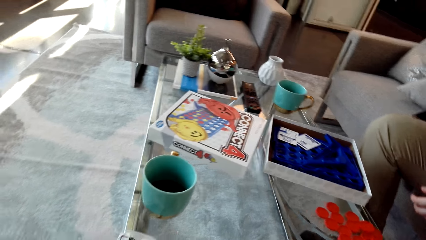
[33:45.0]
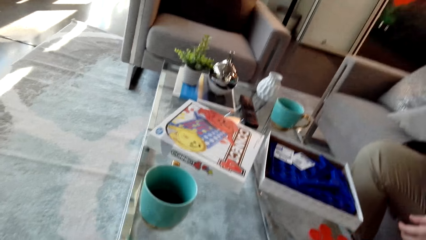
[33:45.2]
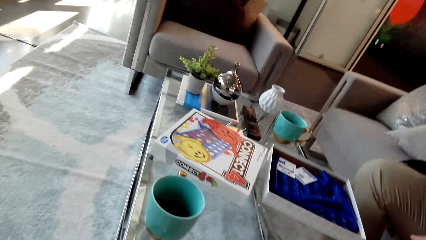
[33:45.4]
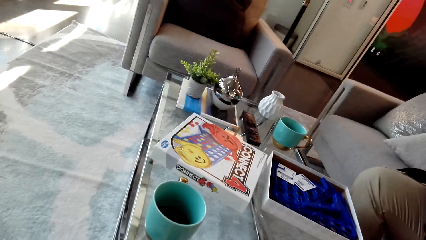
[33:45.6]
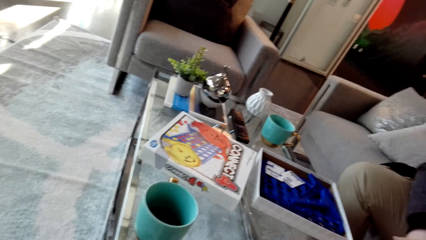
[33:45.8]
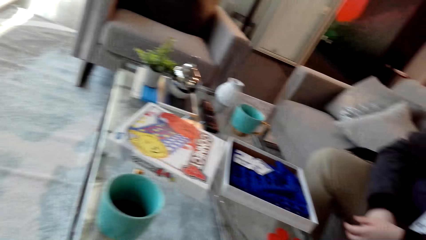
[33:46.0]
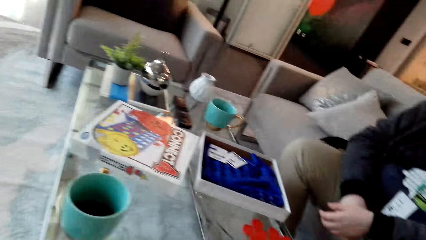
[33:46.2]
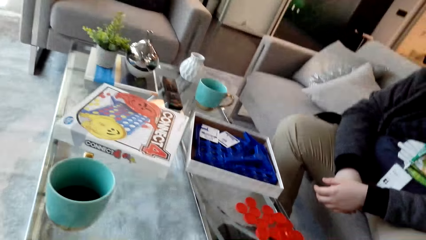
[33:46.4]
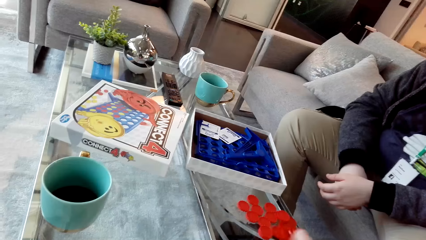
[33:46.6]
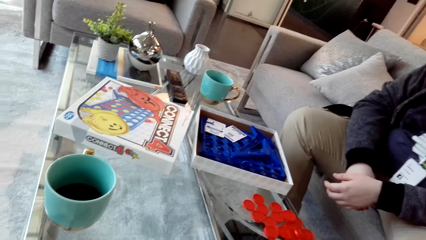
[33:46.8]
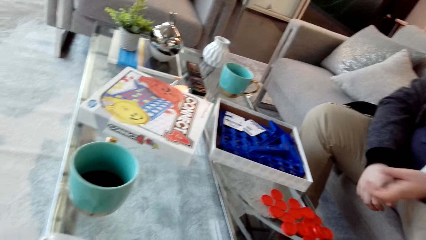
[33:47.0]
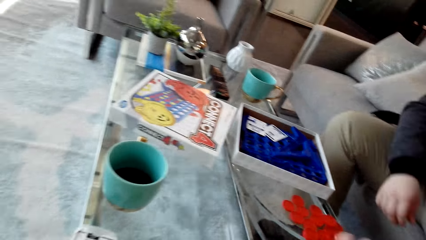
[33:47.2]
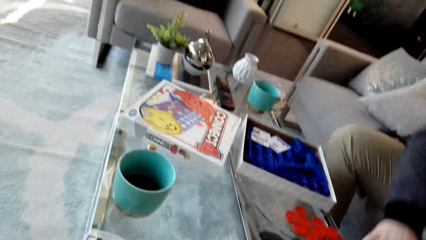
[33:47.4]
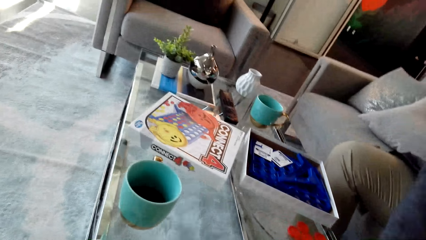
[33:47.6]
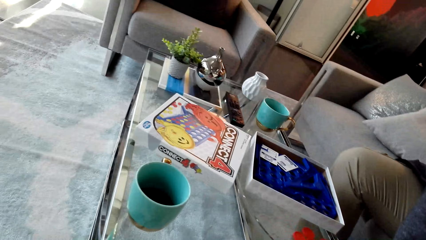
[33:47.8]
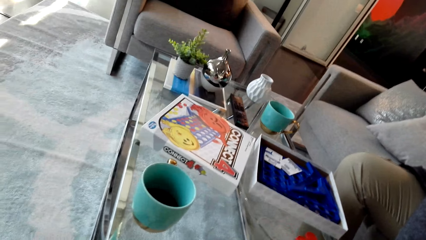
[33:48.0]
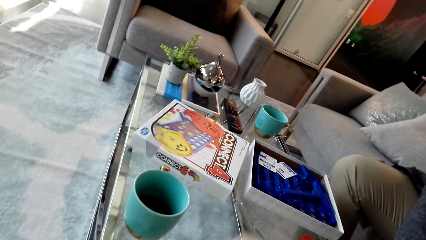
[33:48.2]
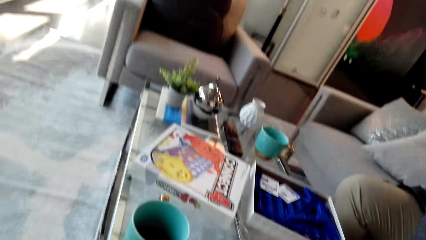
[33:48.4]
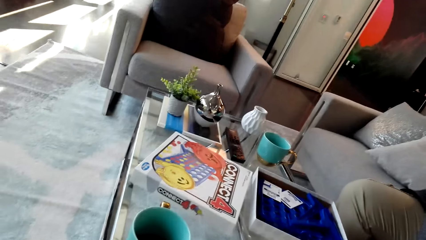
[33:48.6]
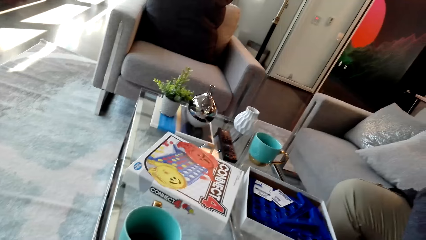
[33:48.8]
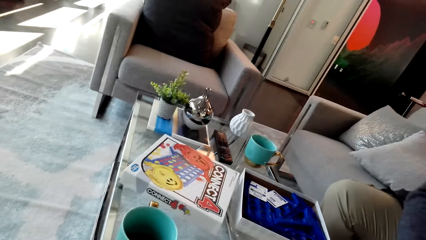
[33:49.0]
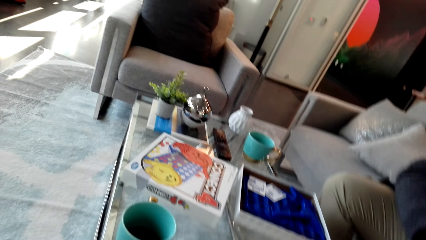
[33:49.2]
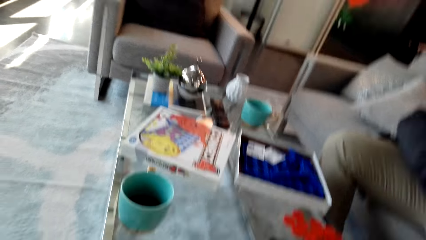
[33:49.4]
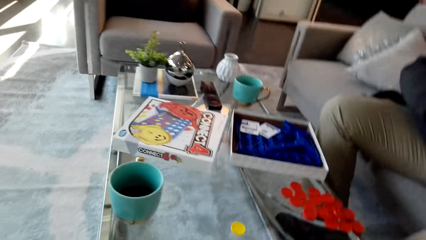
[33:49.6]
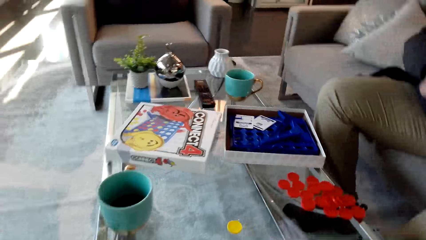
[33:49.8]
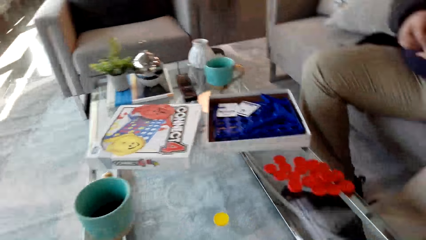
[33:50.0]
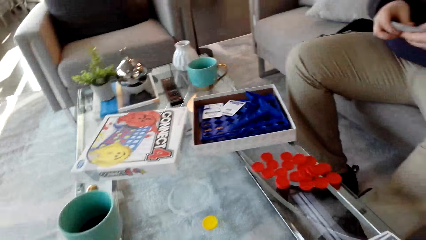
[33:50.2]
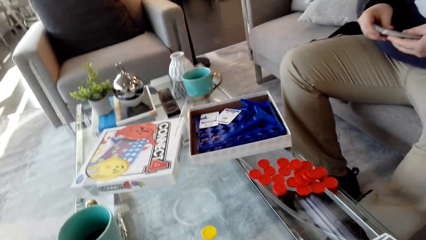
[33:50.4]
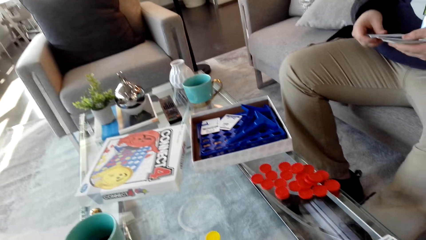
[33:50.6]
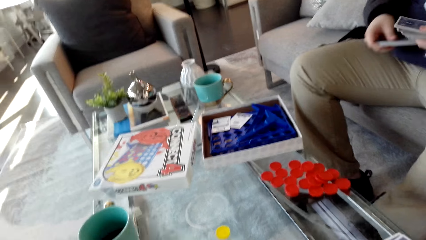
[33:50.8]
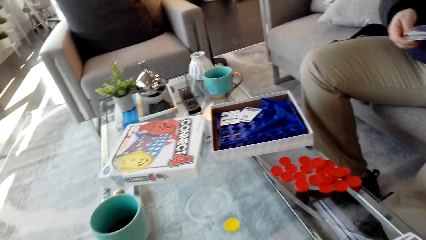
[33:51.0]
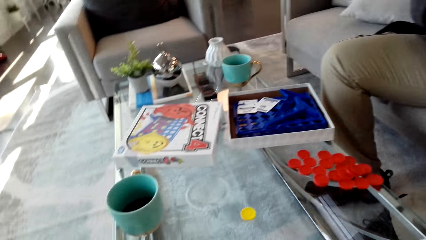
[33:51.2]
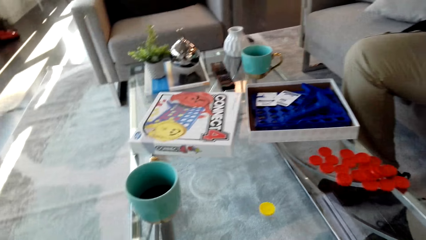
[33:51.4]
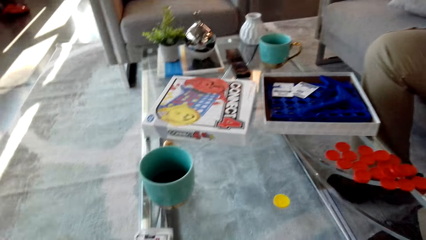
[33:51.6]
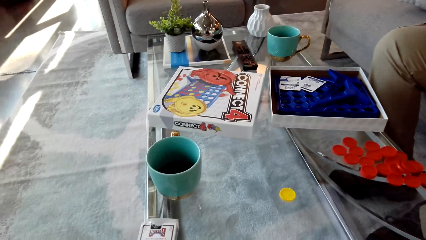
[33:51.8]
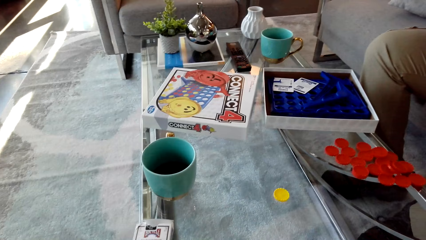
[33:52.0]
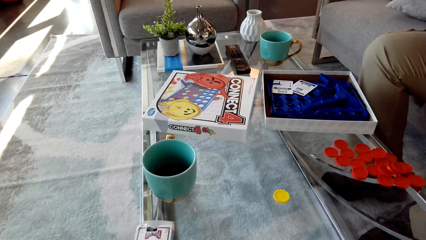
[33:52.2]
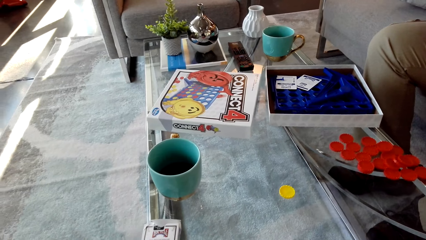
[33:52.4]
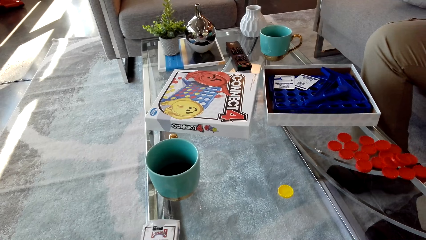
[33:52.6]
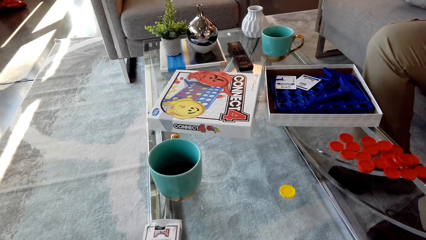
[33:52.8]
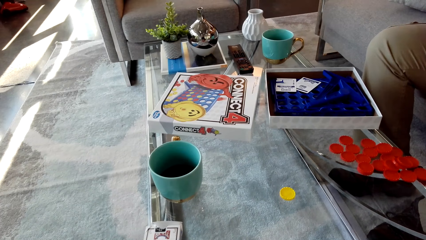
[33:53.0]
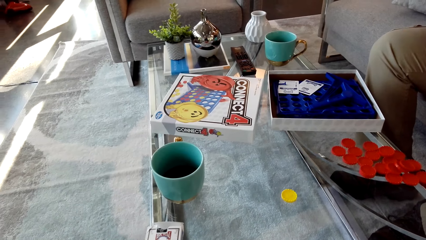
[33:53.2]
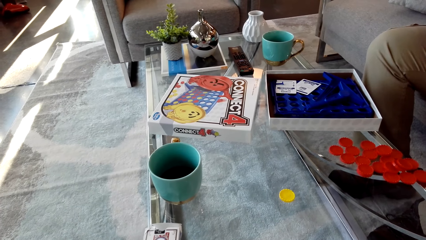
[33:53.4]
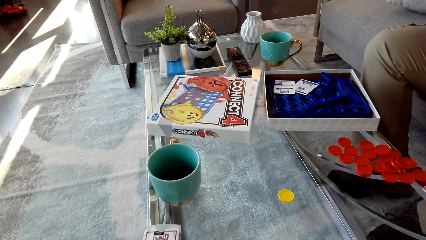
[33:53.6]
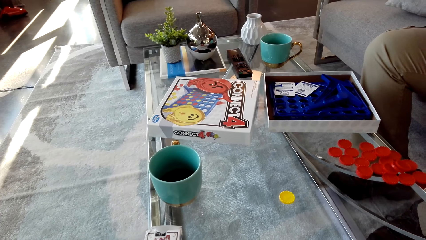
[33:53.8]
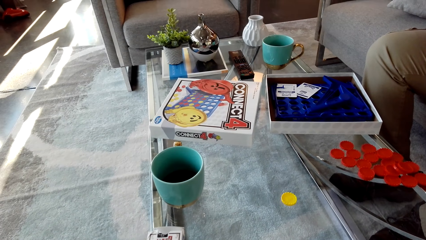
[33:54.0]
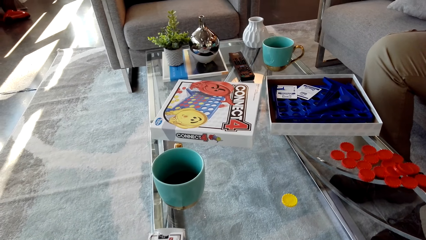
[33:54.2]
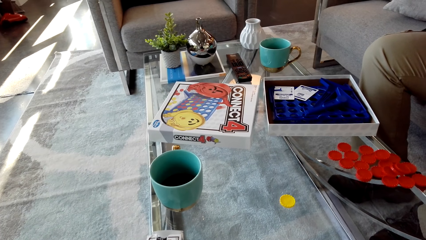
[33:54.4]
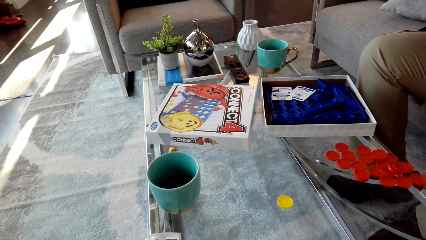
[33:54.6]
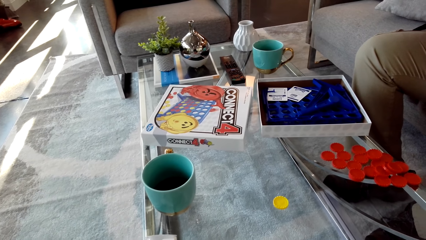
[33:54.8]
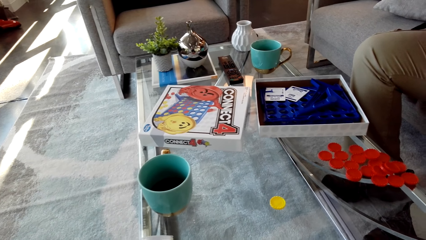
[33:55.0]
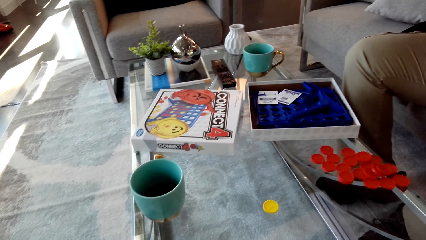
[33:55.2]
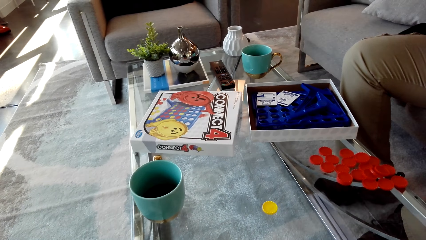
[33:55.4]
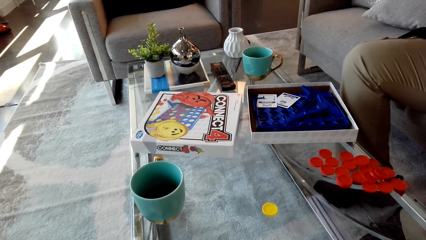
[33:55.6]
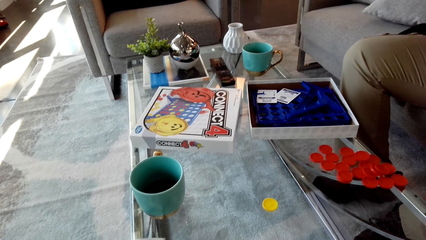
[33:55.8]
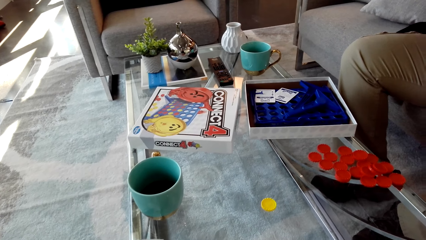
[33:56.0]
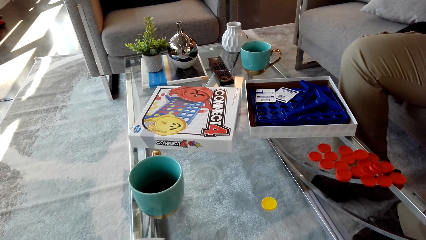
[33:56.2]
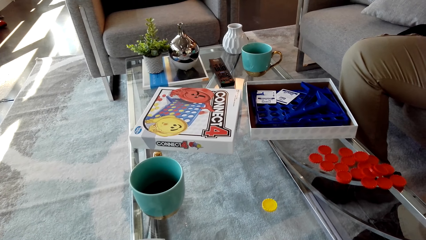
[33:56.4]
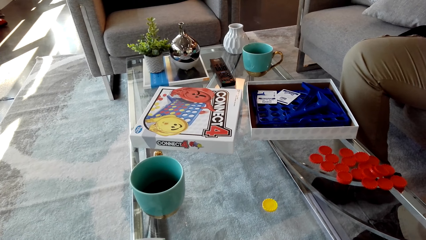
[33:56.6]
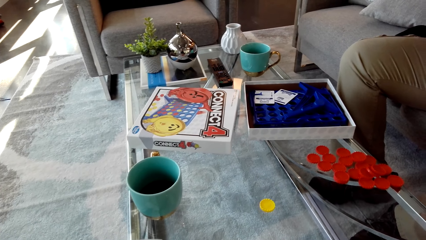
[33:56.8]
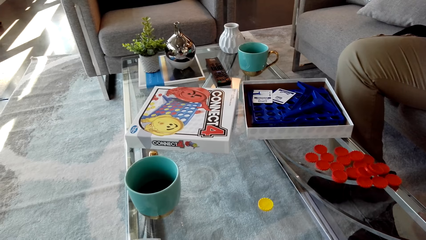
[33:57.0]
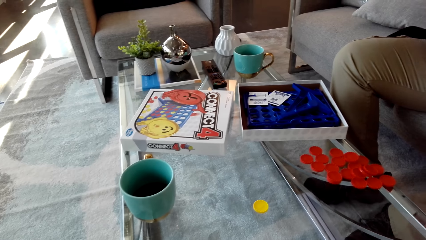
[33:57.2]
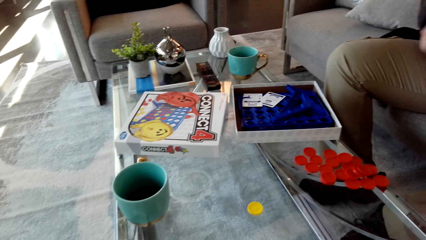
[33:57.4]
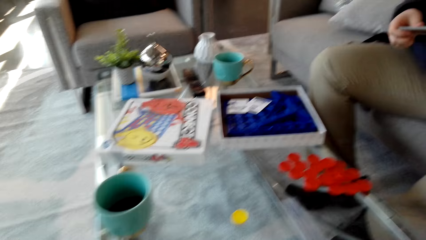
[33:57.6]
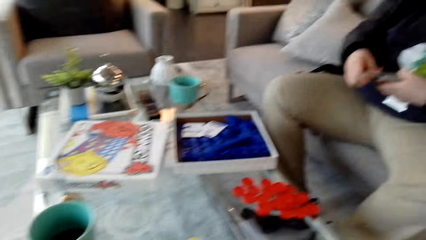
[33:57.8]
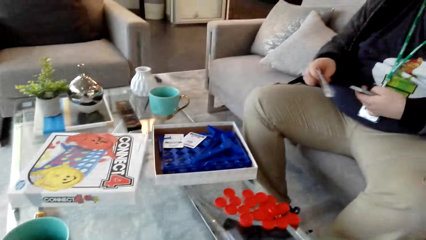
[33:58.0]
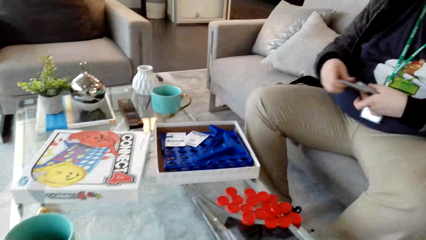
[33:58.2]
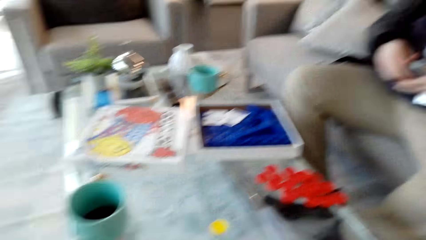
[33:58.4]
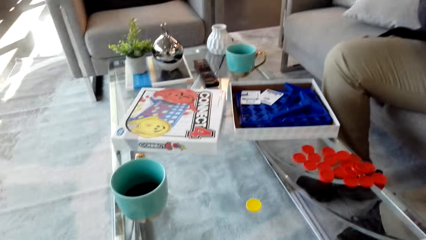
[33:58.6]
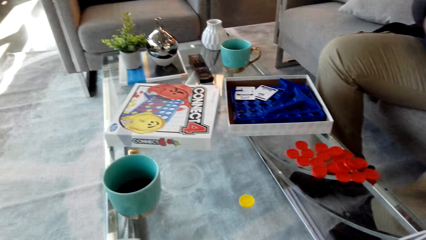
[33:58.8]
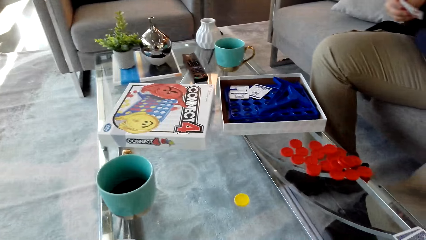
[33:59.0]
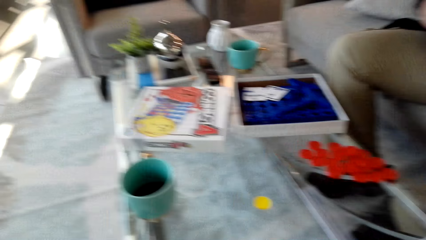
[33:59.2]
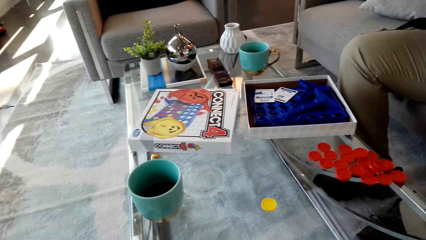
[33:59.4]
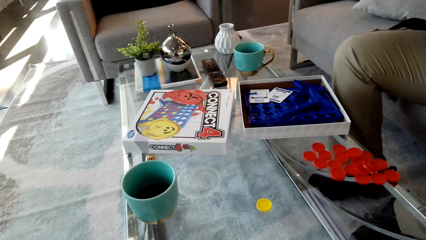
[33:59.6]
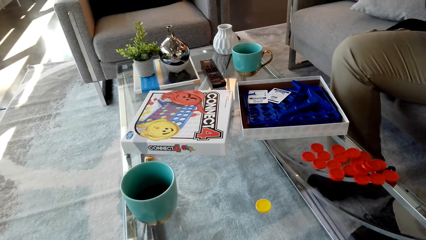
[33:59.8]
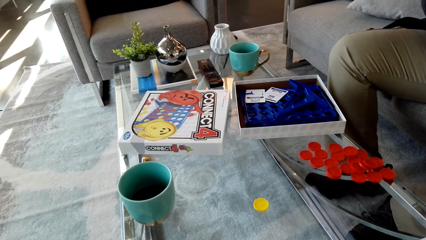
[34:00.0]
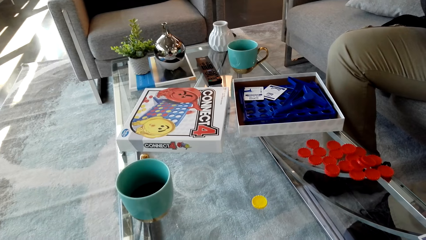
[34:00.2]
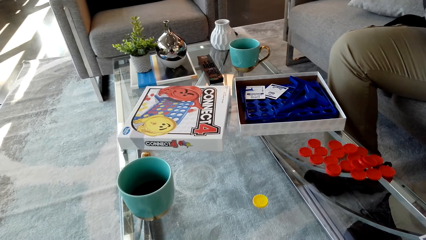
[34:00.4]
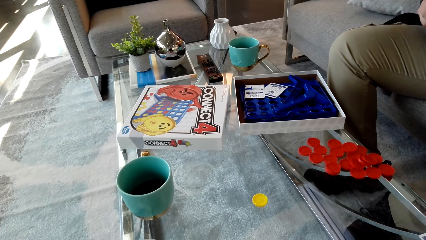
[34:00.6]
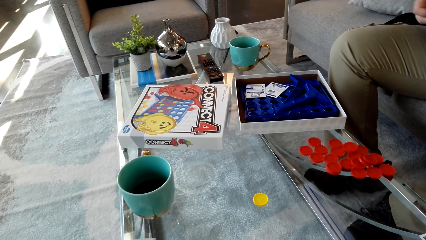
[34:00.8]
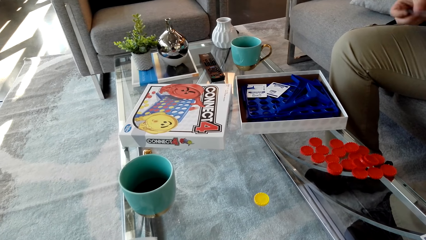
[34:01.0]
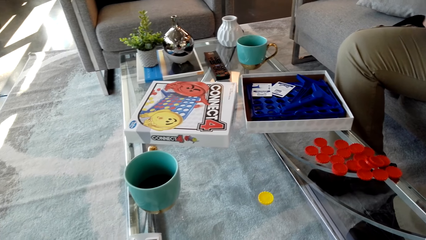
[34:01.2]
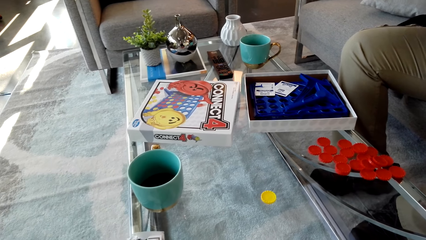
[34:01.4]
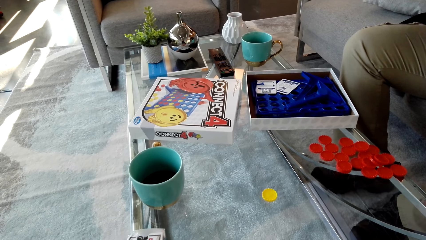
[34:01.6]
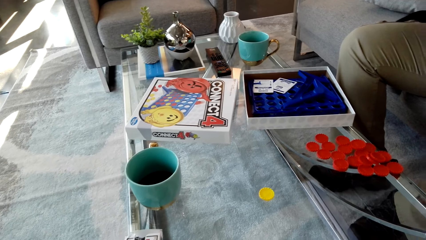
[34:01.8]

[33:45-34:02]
The camera wearer drops a bottle top on the table. A man moves the hand. The man picks up the bottle top. The camera wearer looks around. The man reshuffles his cards. The camera wearer looks around. The man mixes the cards.
